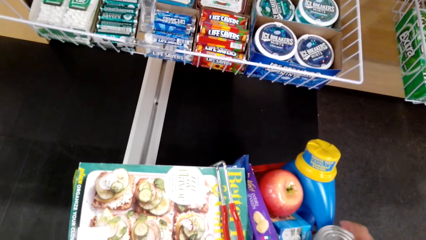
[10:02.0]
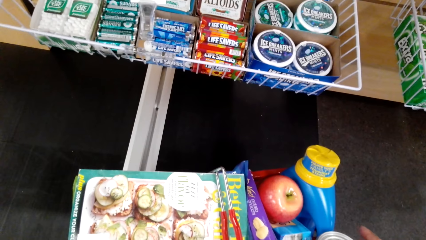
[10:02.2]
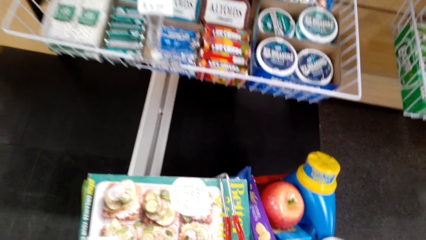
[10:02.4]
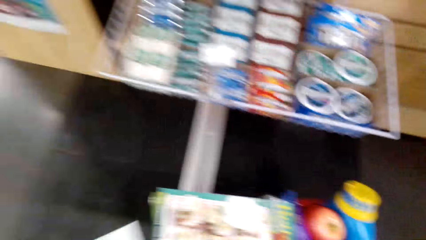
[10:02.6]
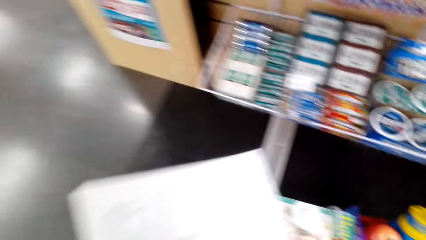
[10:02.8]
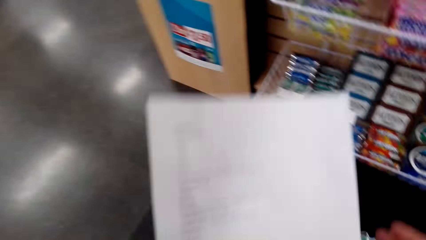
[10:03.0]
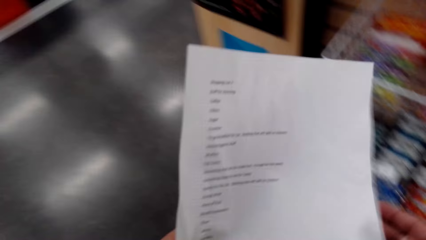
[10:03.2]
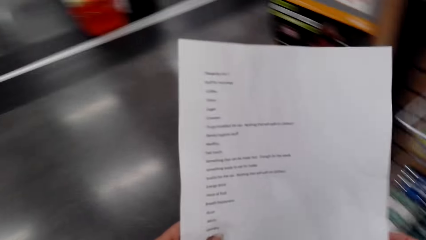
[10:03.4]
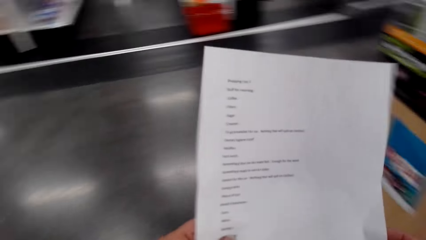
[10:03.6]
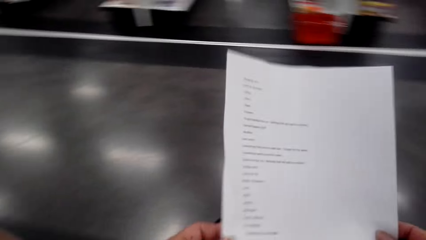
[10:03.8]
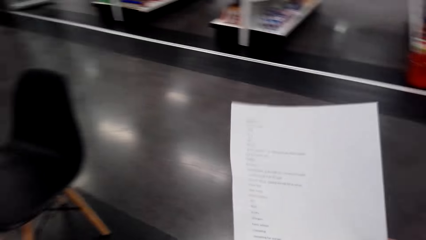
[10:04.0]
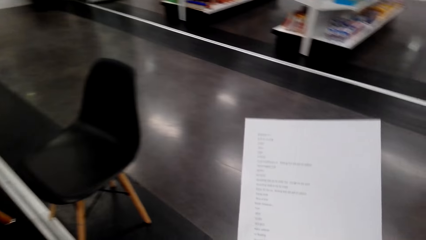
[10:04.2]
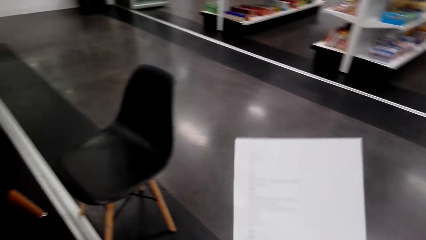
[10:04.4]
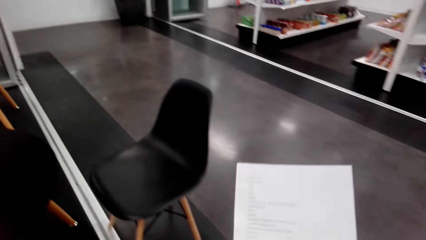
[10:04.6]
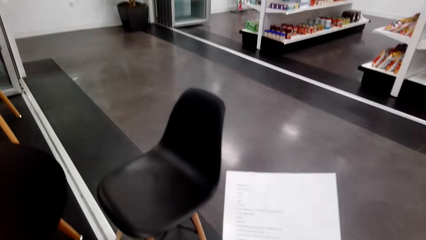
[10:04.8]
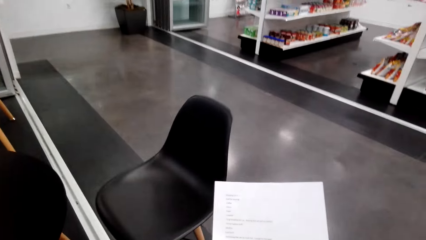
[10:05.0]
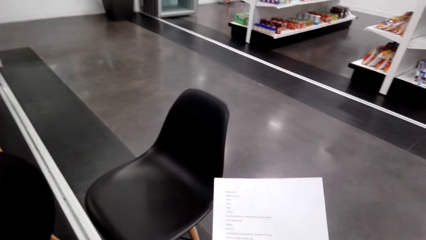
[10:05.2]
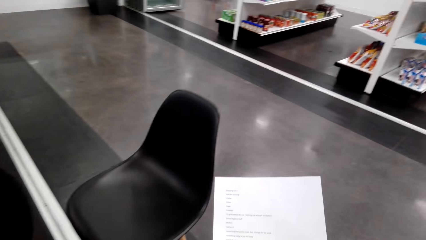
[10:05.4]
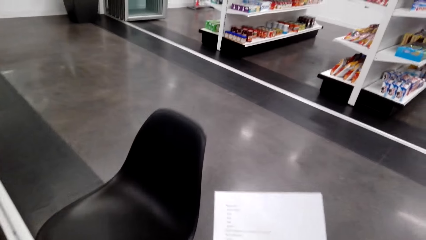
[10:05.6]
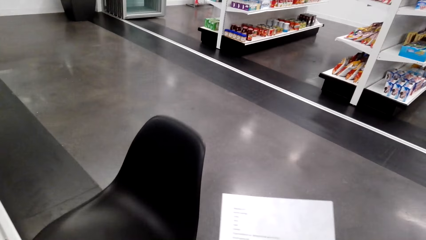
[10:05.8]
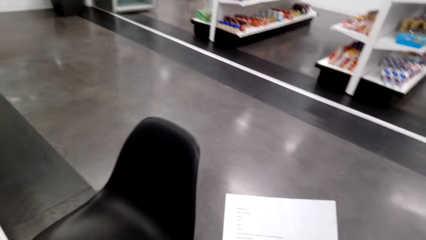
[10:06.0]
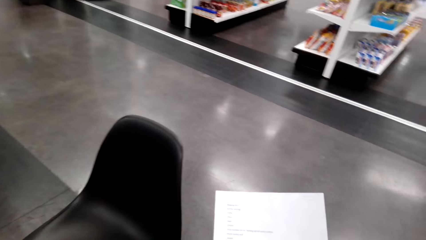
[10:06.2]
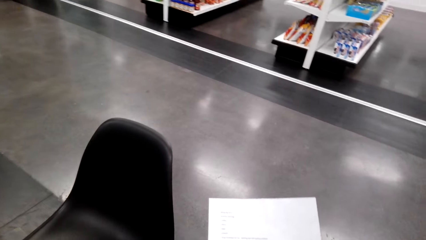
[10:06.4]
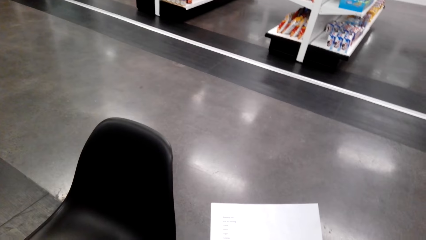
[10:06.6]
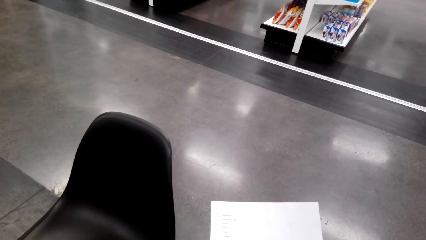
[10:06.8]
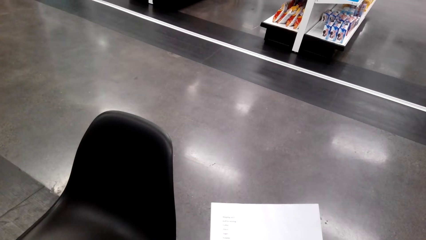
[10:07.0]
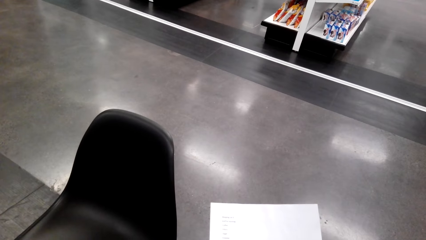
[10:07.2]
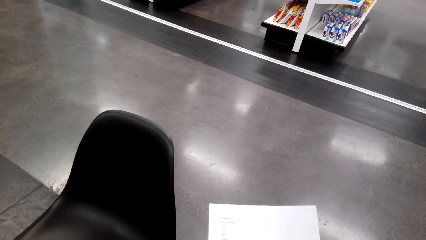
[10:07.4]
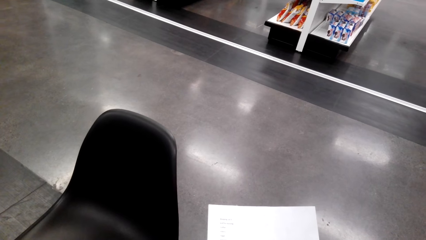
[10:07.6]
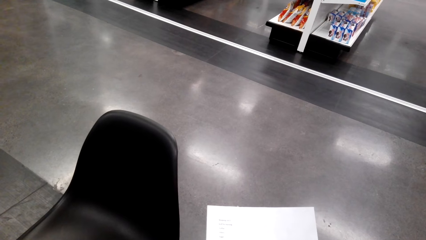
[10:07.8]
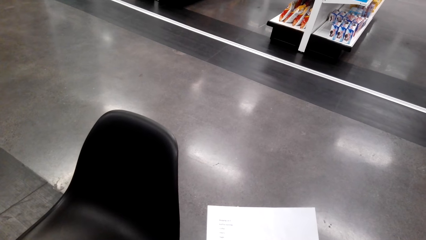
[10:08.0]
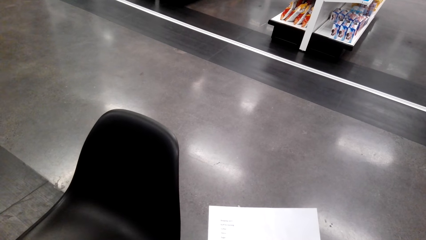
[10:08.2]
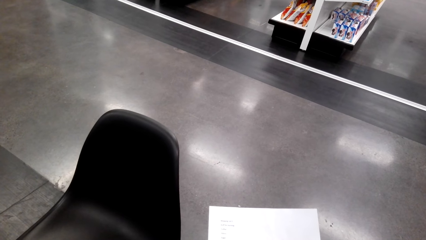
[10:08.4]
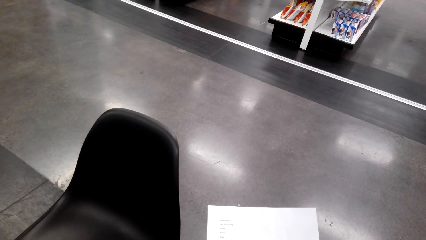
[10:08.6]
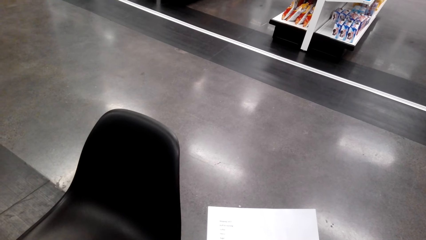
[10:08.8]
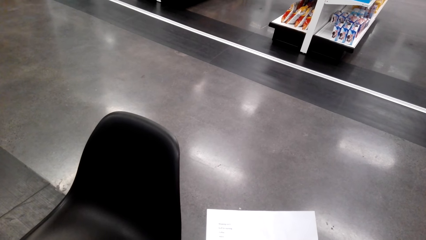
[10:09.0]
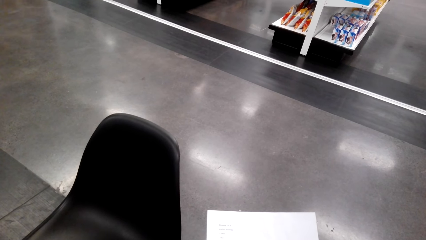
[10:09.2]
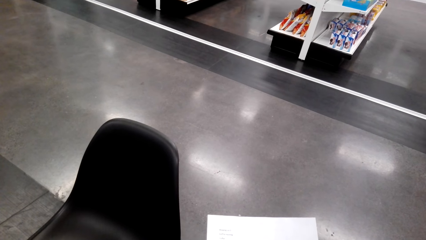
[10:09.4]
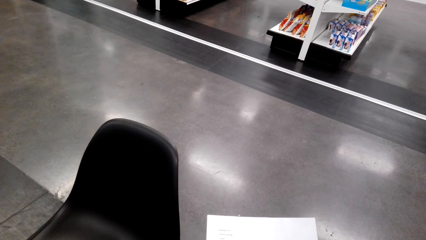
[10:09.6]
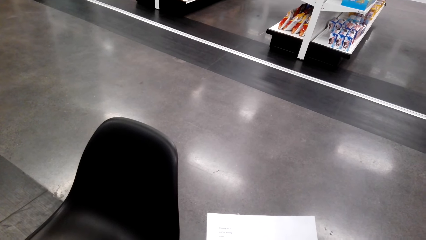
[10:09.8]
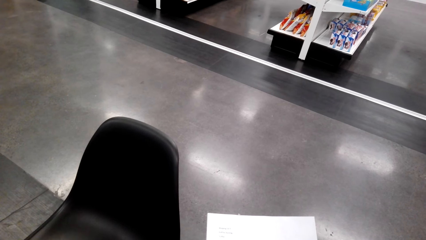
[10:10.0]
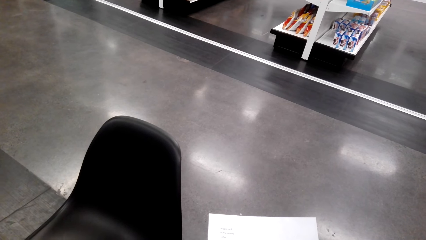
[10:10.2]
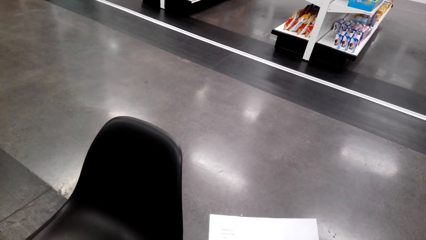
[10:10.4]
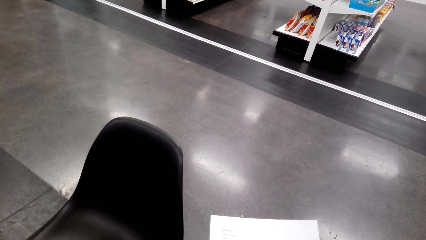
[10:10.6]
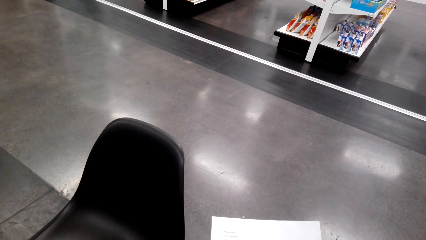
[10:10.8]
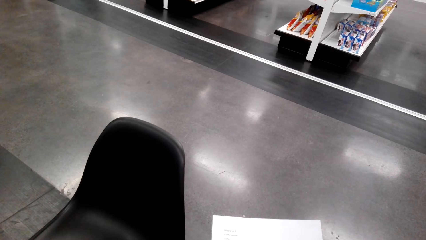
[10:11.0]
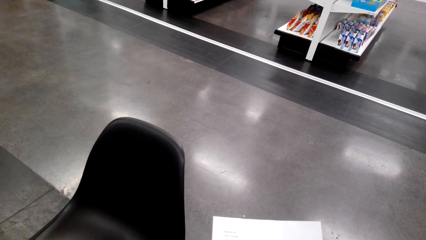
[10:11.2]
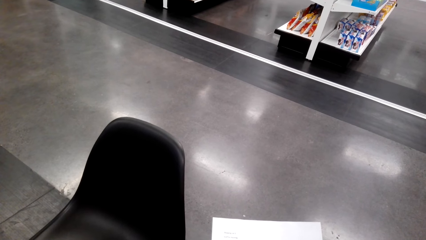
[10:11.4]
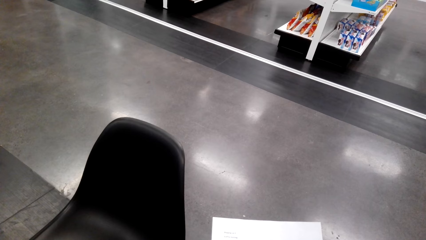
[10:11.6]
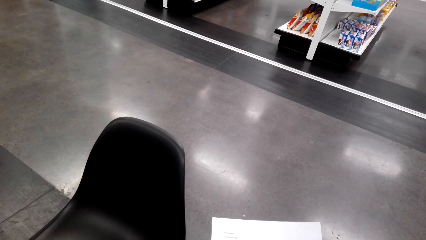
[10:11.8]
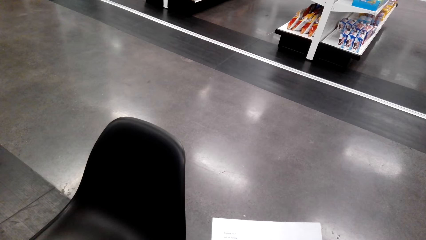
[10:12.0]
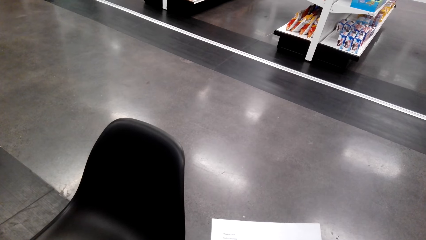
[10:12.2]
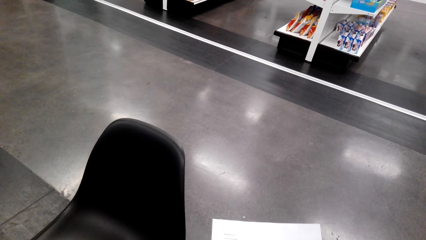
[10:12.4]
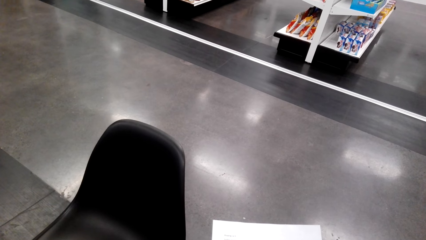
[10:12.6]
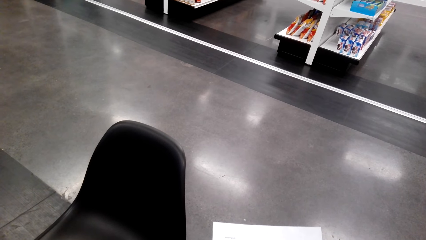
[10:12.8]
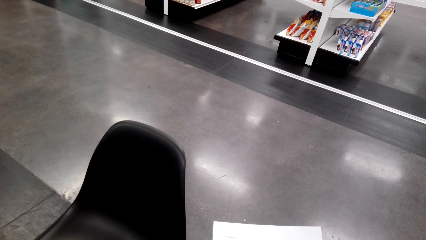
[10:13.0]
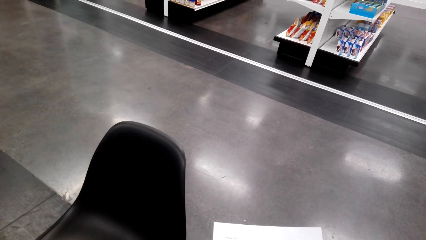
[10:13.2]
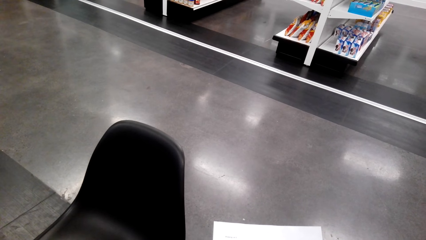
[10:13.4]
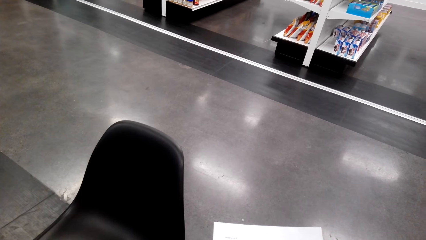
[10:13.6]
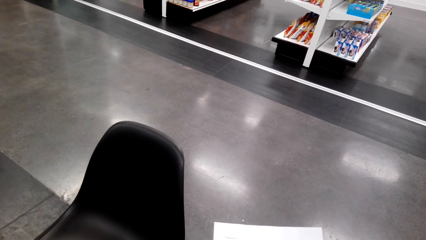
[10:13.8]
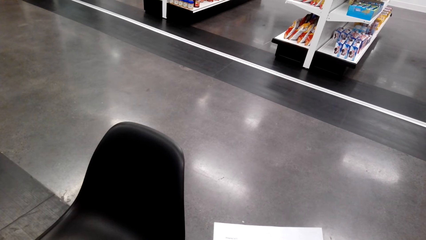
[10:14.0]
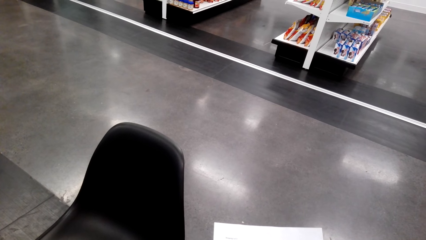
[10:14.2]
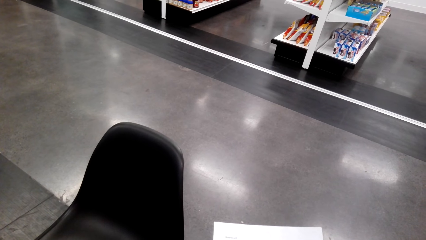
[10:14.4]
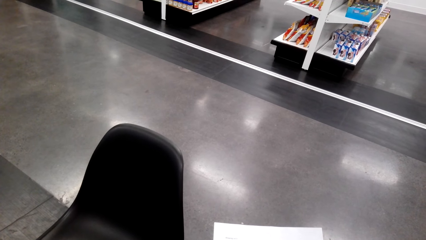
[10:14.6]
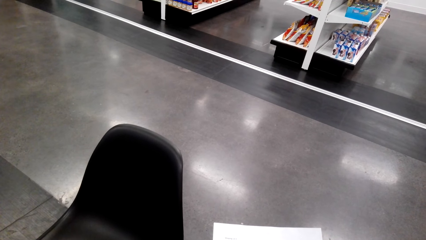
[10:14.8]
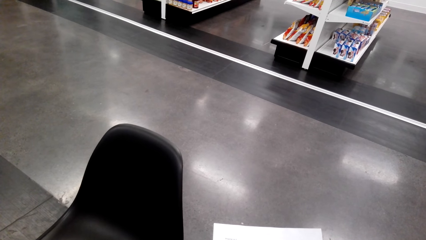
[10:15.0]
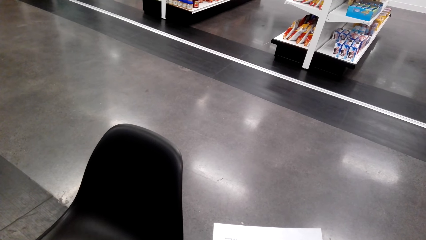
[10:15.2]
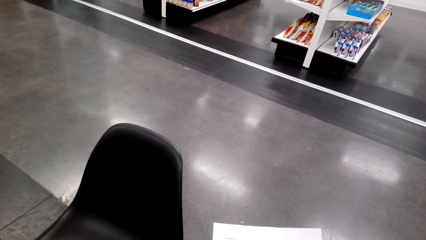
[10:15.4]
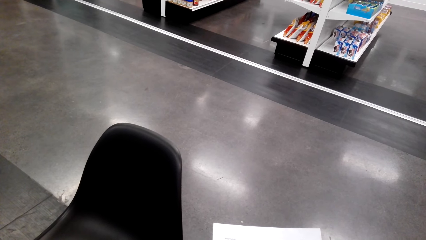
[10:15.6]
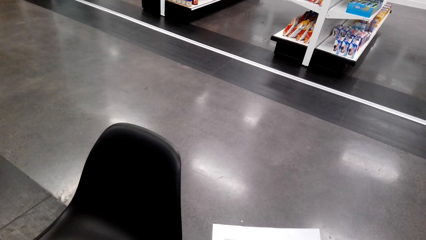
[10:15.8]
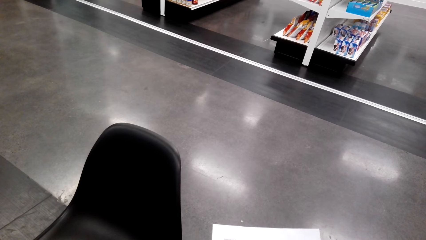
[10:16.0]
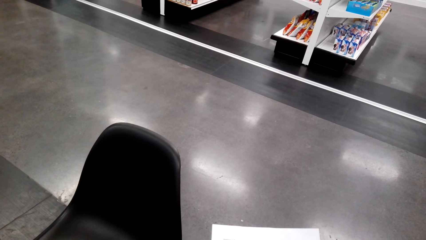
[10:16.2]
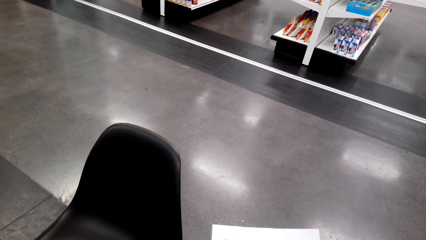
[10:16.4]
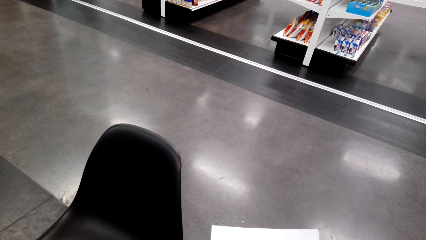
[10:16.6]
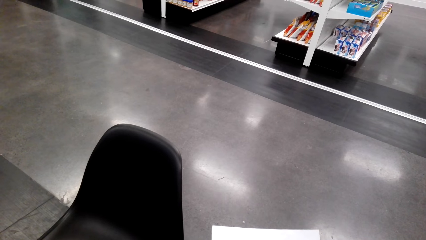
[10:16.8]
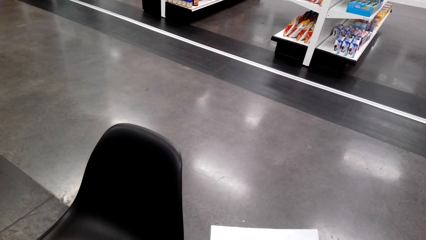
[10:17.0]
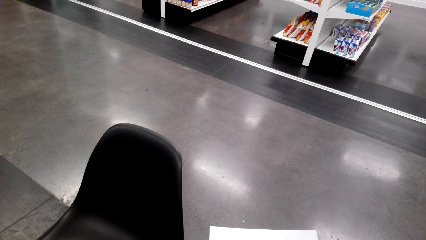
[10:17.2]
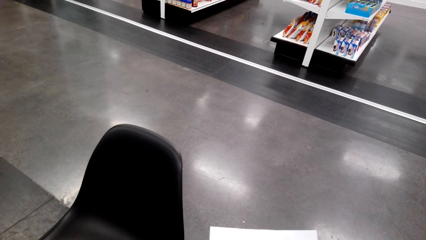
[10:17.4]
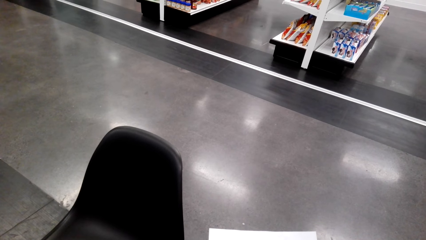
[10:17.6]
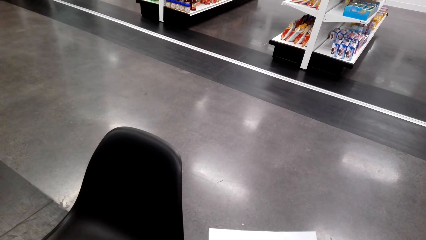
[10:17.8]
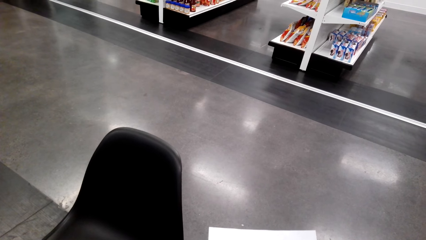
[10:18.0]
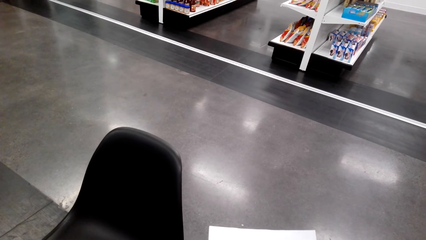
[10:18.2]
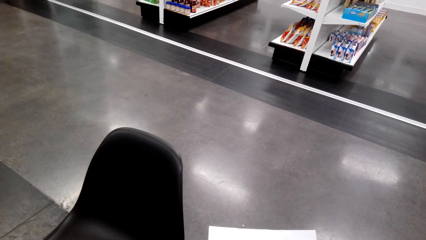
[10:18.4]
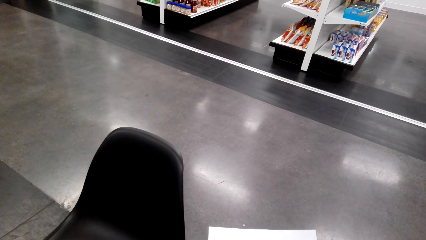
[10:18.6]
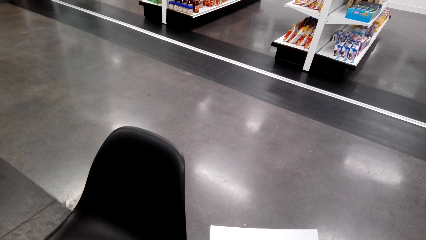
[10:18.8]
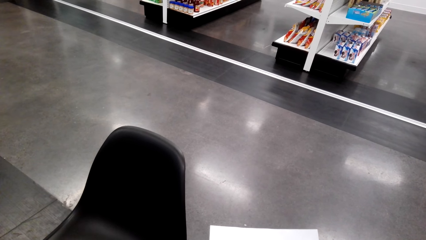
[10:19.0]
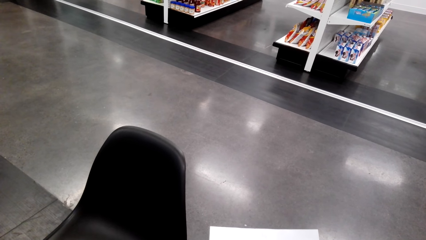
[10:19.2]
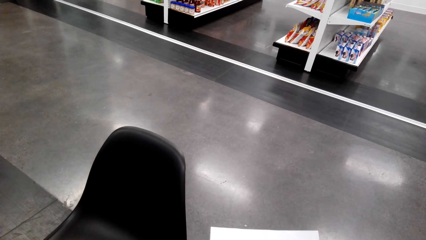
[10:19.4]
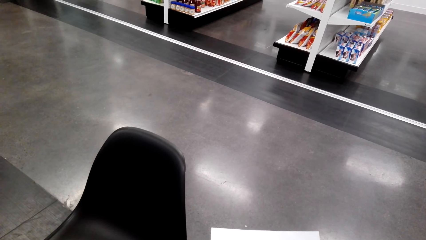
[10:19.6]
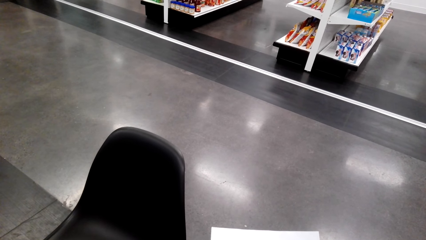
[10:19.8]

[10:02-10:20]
The camera wearer reads the shopping list. They stop shopping.
